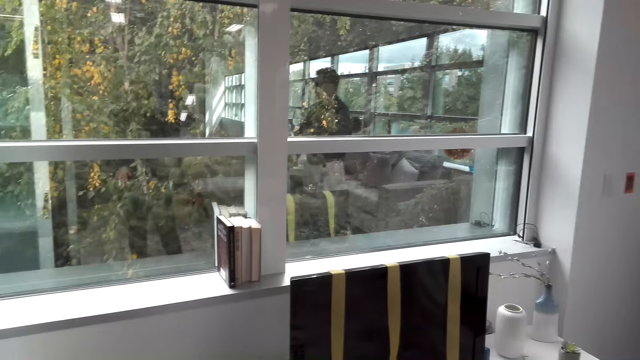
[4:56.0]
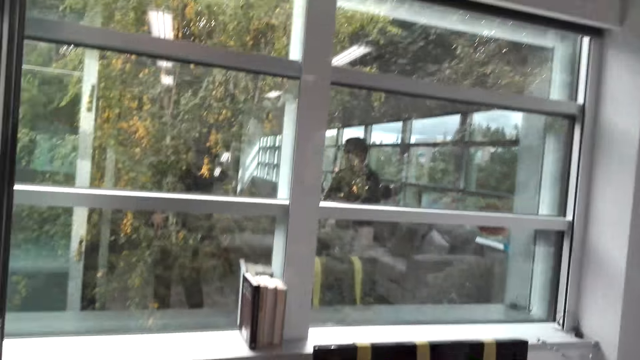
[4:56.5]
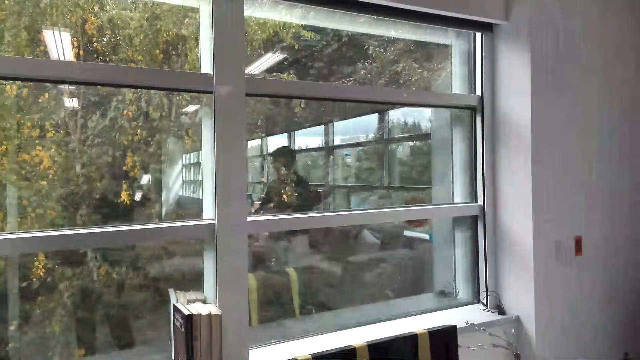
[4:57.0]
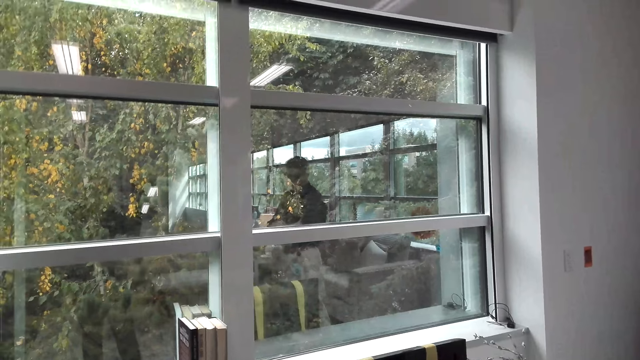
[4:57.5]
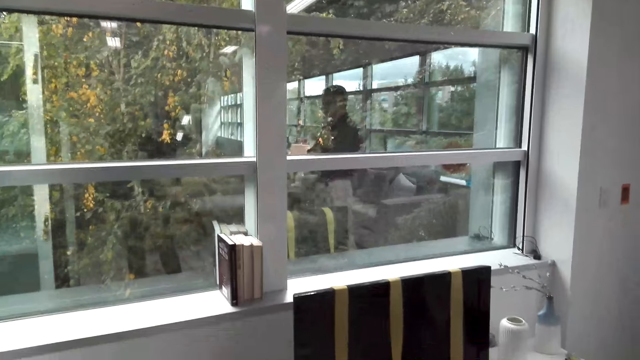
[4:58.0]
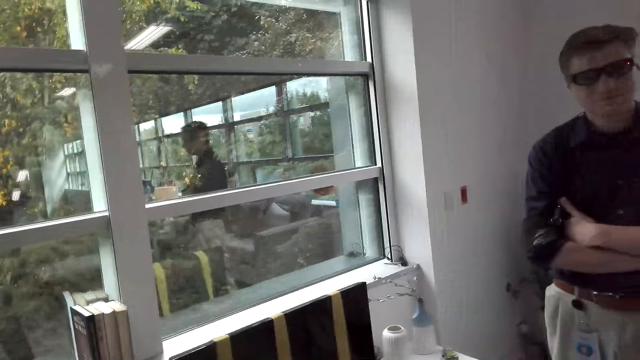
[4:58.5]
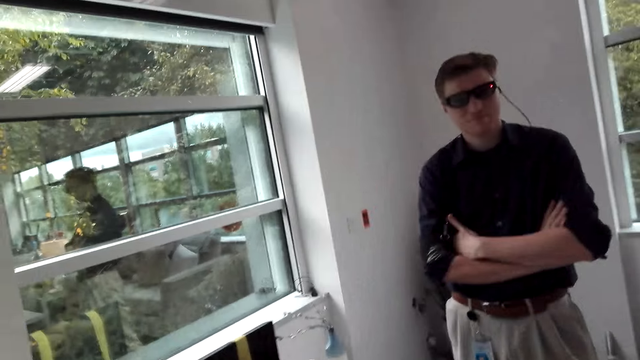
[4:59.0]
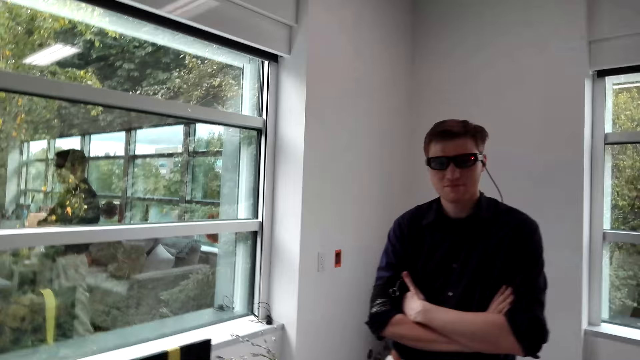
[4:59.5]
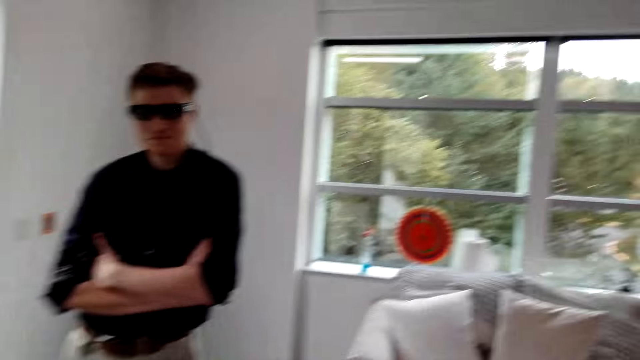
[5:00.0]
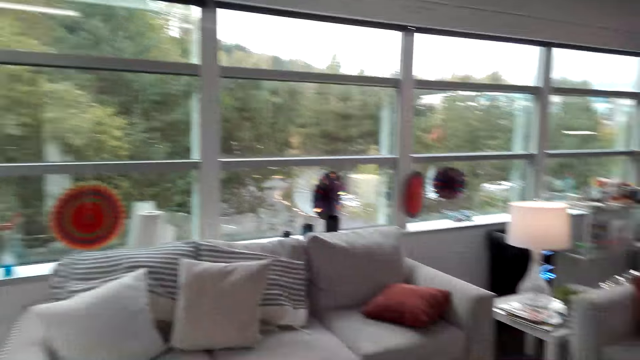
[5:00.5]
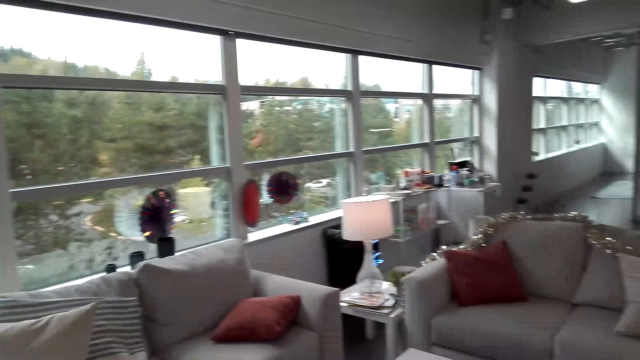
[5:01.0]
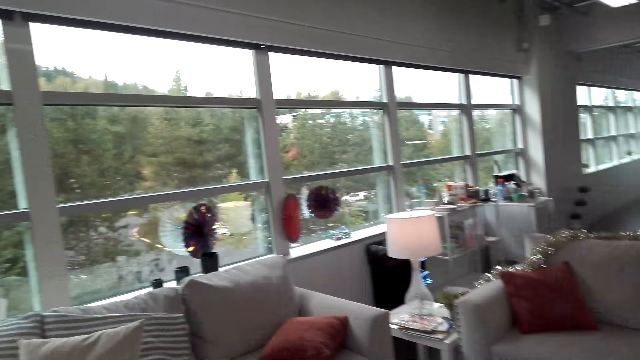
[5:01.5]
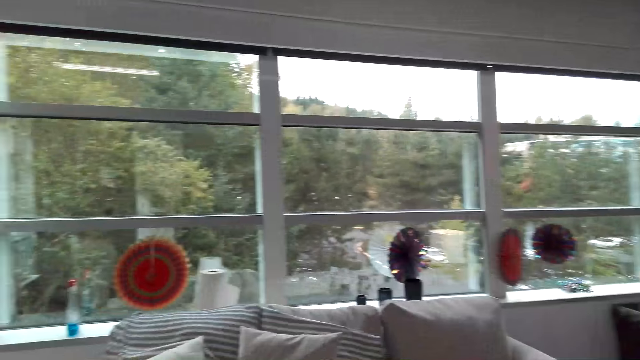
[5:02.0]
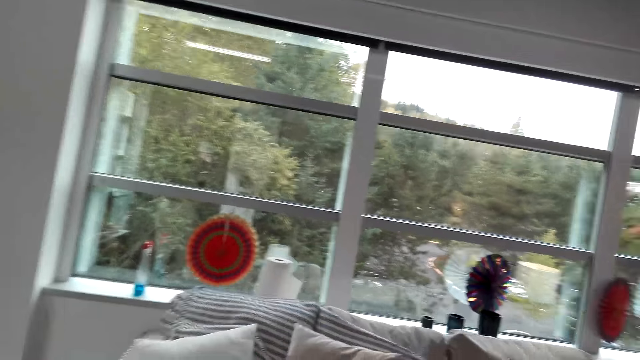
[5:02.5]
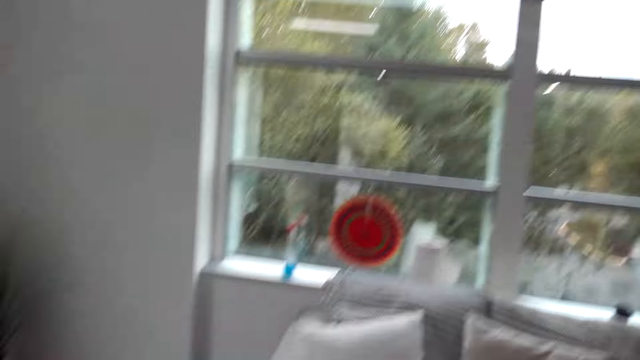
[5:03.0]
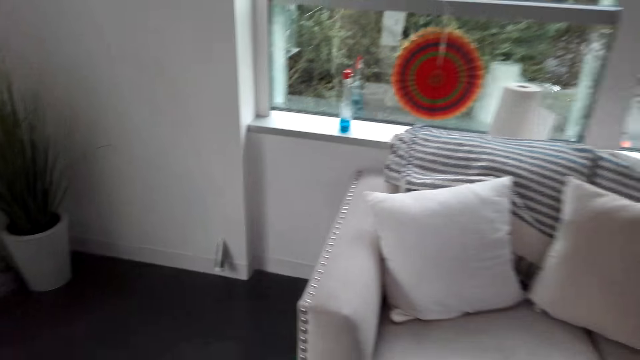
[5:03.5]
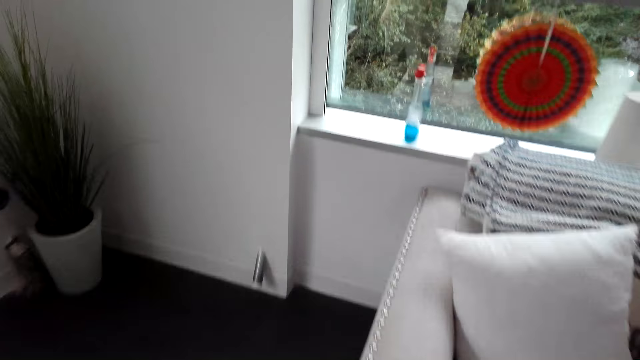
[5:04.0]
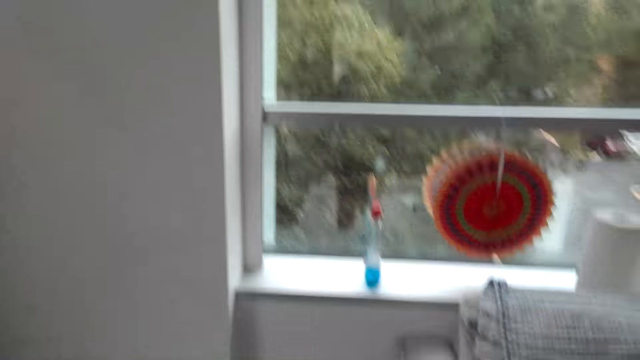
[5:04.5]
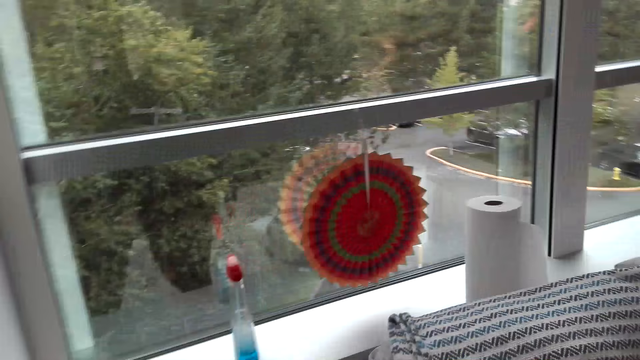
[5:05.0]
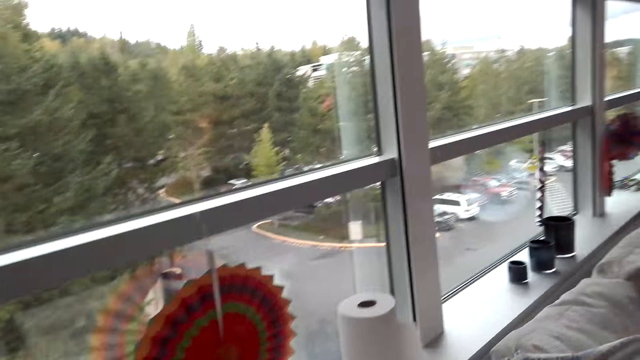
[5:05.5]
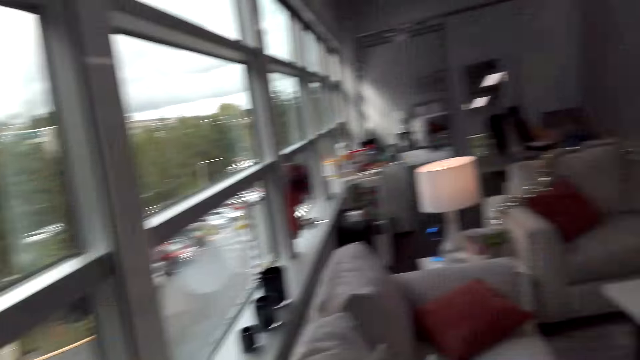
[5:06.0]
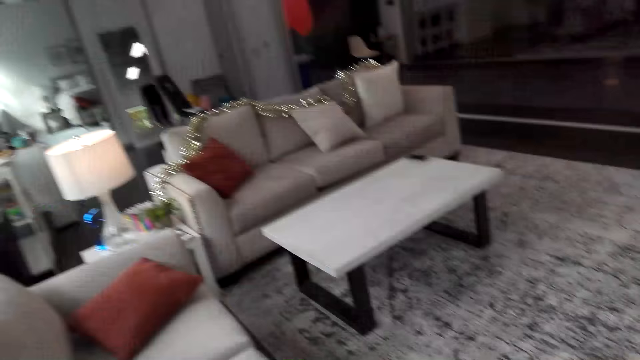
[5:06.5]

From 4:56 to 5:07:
The camera wearer walks round the house.

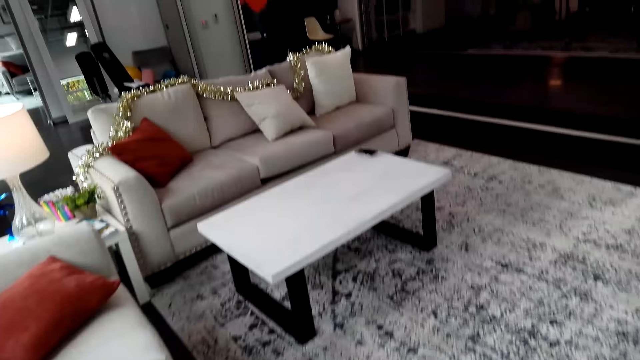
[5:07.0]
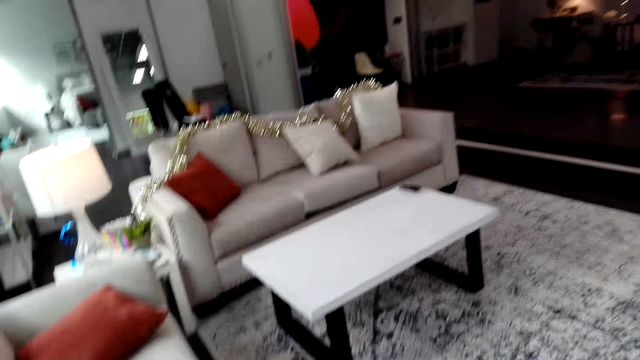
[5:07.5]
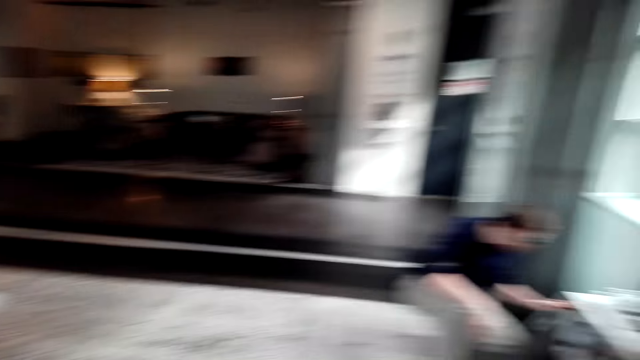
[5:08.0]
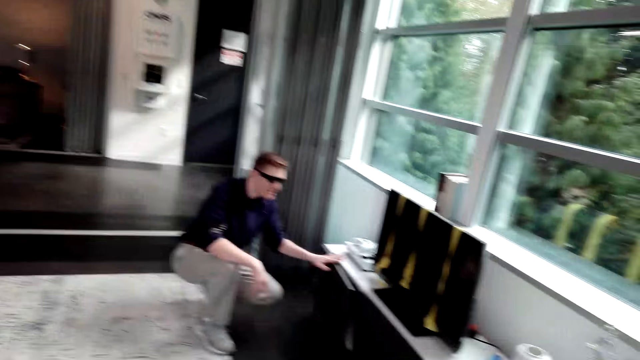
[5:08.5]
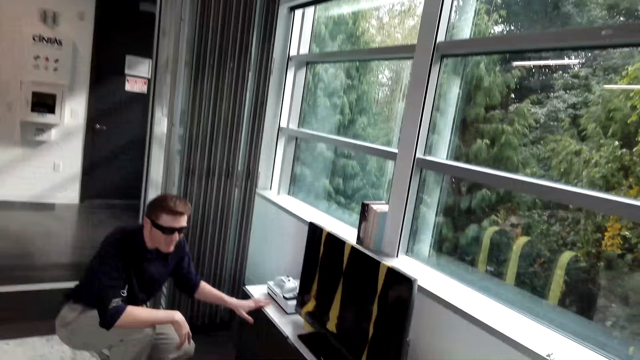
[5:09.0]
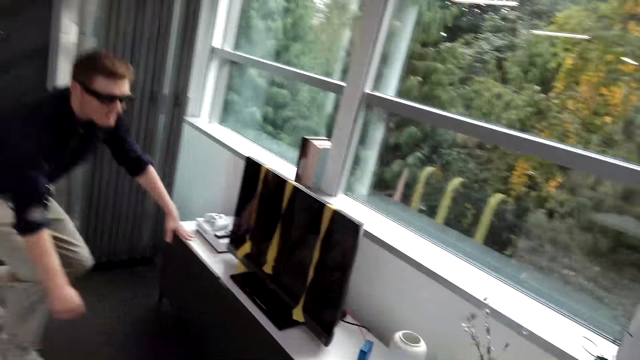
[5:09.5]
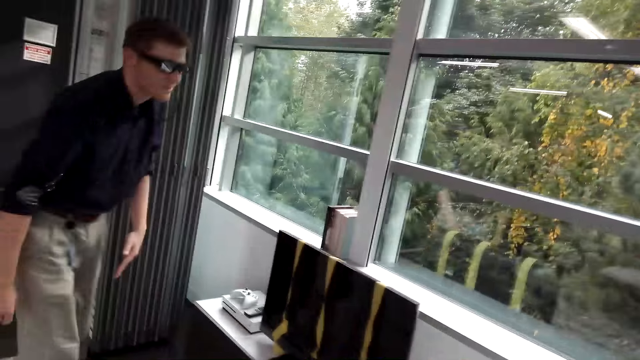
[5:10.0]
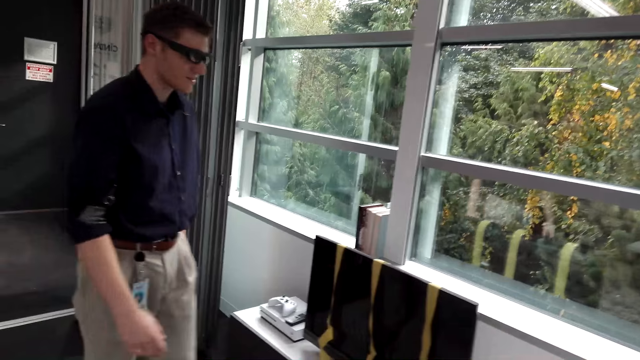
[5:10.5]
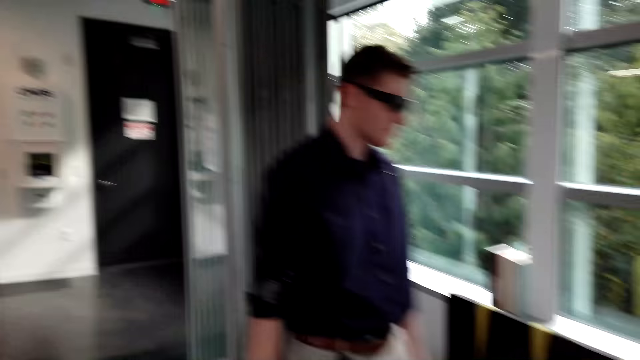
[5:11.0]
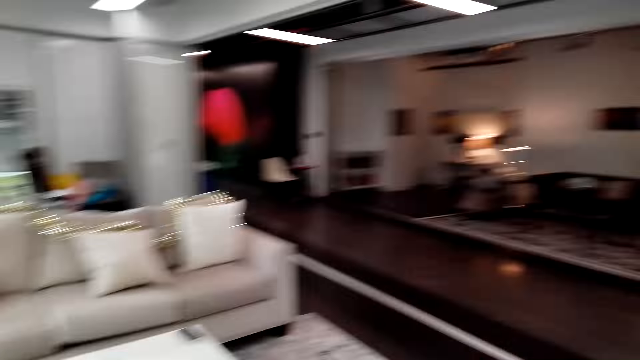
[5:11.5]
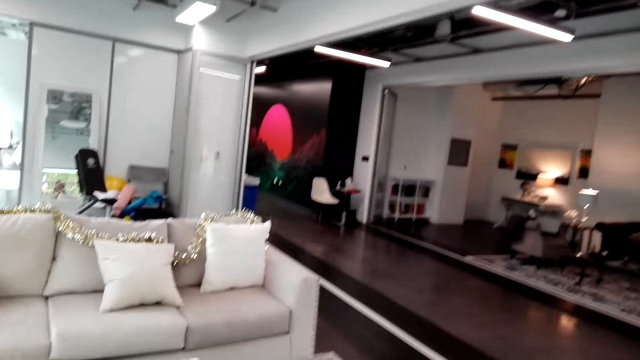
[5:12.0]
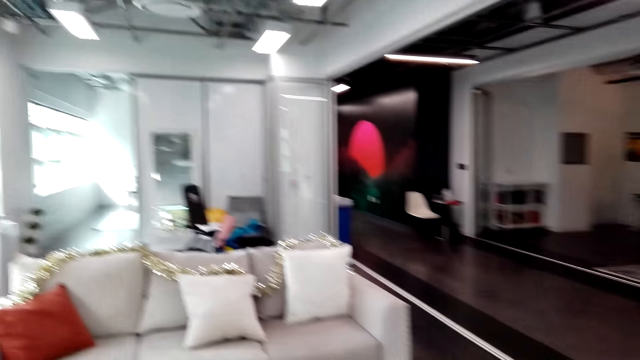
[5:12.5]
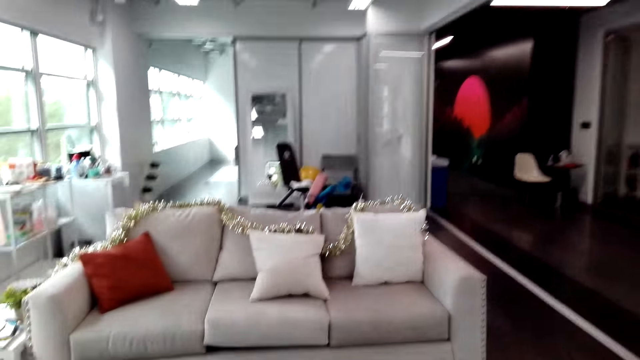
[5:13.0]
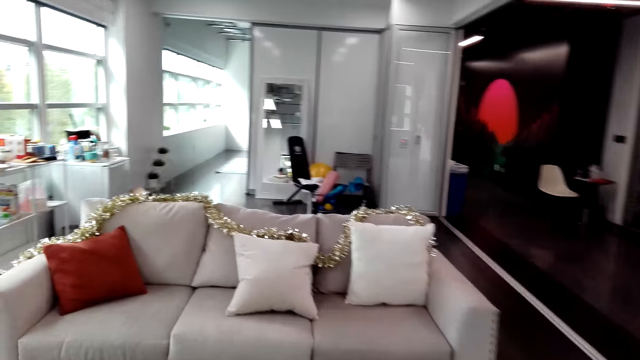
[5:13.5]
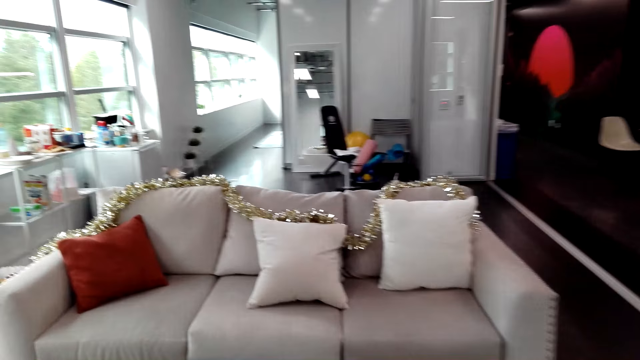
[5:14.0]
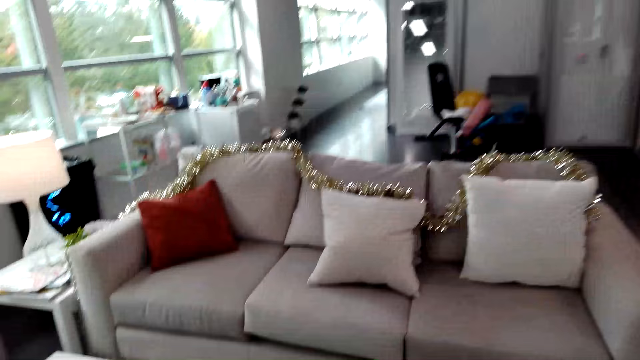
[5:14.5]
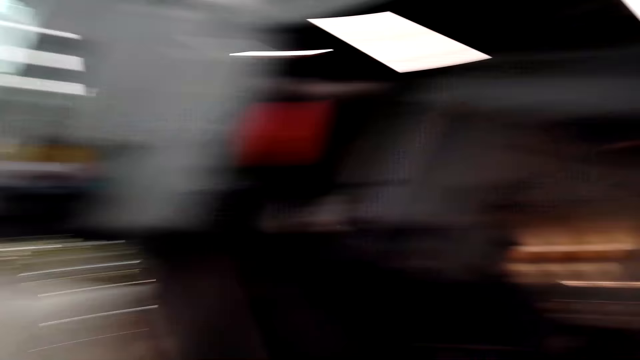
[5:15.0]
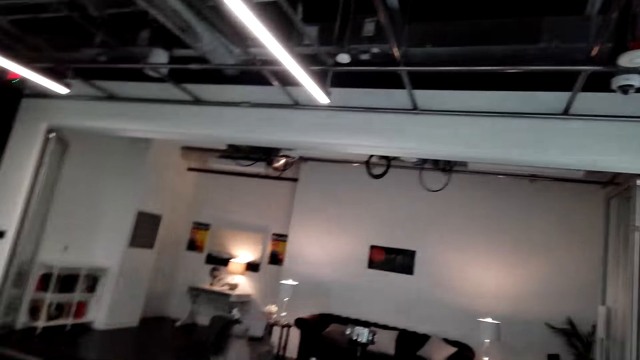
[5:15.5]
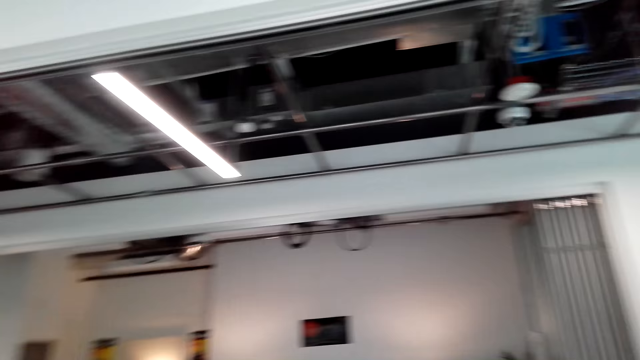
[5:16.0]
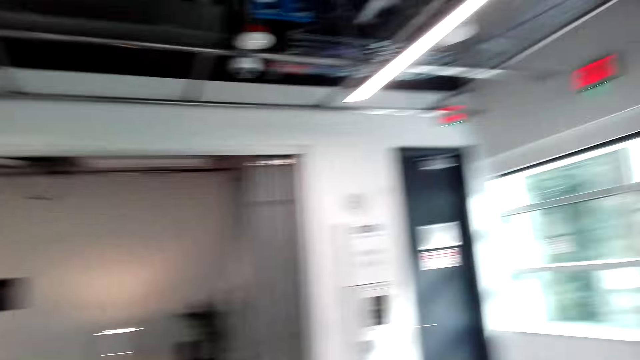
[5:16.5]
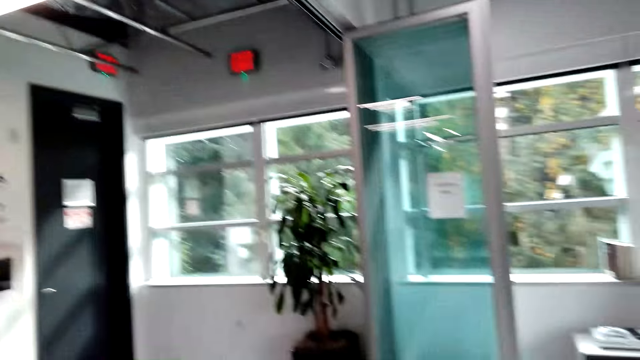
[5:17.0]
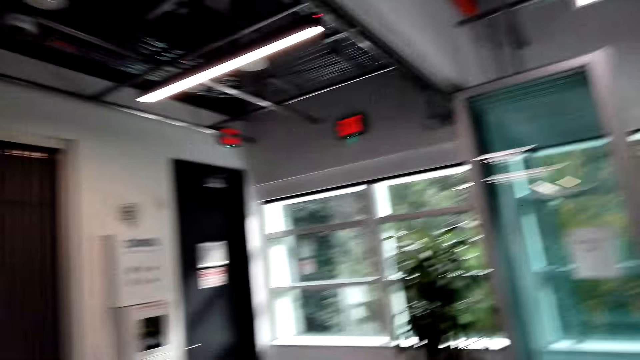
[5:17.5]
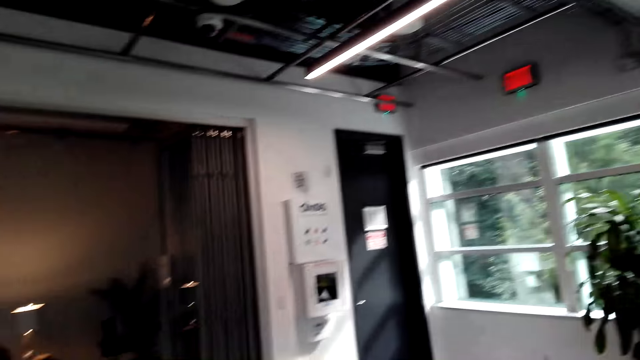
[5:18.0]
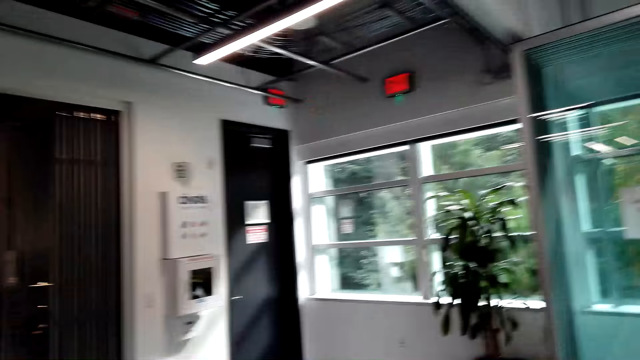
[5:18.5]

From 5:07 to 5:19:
A person kneels down. The person touches a cabinet. The camera wearer walks around the house.
